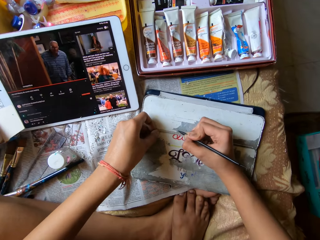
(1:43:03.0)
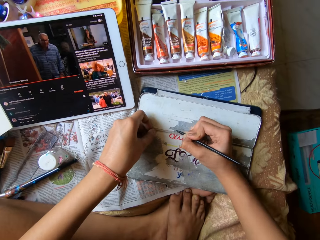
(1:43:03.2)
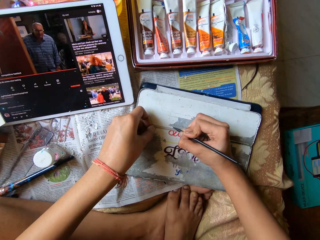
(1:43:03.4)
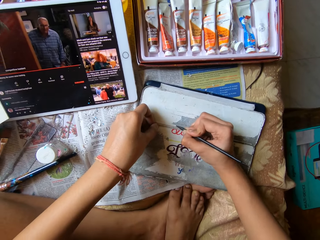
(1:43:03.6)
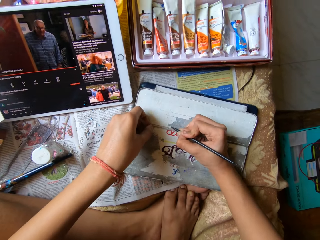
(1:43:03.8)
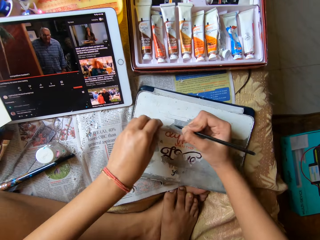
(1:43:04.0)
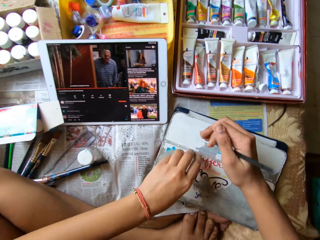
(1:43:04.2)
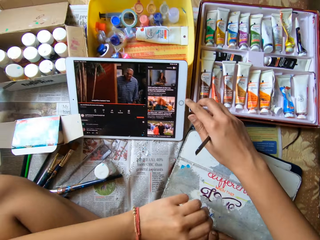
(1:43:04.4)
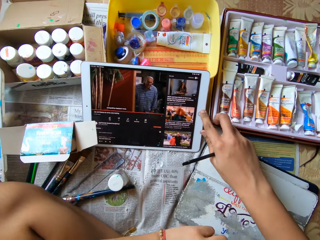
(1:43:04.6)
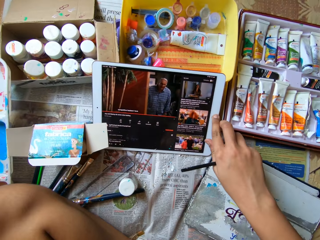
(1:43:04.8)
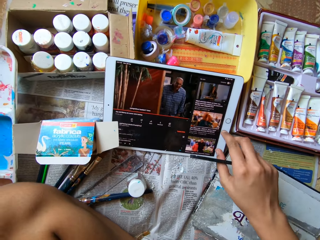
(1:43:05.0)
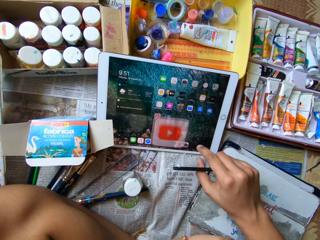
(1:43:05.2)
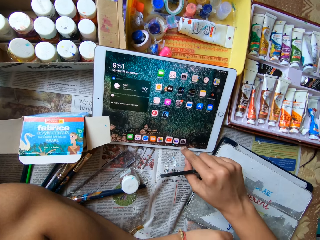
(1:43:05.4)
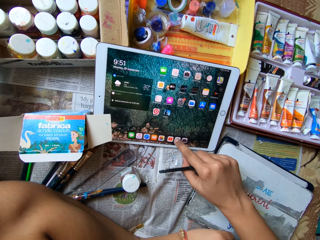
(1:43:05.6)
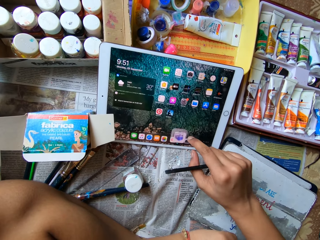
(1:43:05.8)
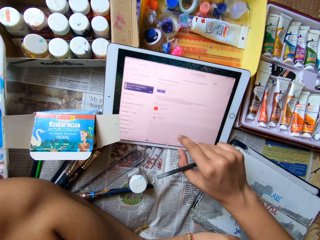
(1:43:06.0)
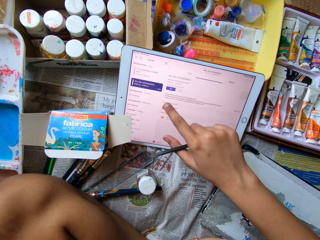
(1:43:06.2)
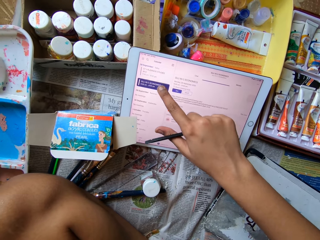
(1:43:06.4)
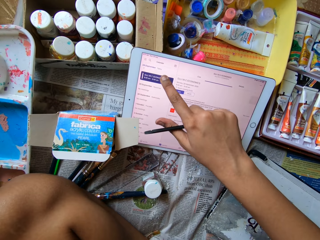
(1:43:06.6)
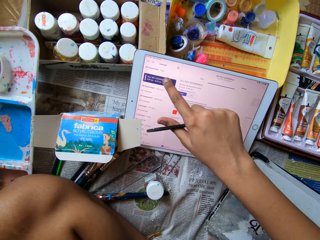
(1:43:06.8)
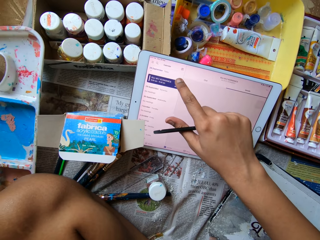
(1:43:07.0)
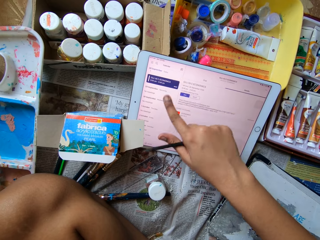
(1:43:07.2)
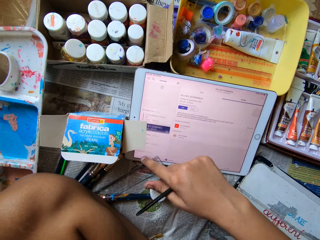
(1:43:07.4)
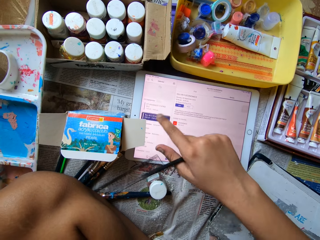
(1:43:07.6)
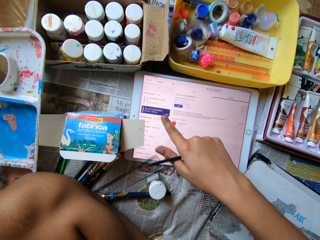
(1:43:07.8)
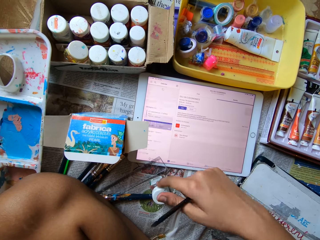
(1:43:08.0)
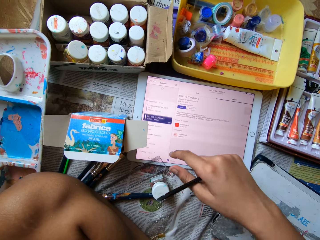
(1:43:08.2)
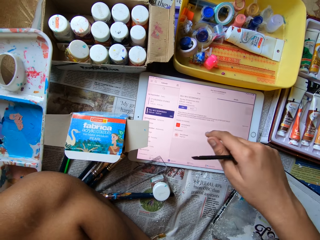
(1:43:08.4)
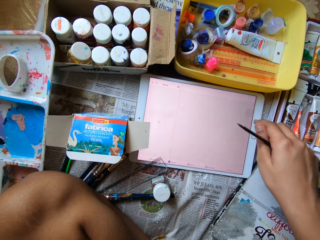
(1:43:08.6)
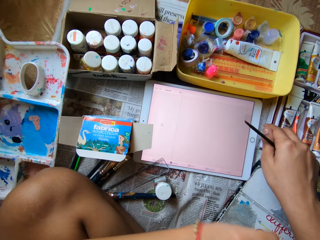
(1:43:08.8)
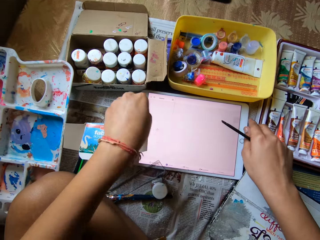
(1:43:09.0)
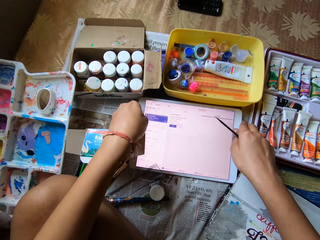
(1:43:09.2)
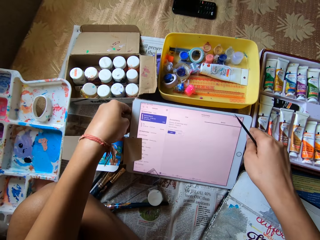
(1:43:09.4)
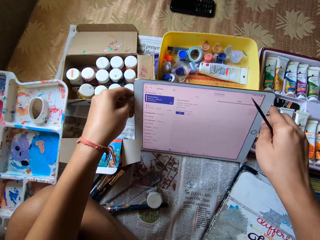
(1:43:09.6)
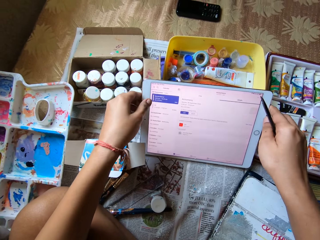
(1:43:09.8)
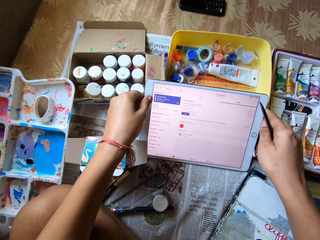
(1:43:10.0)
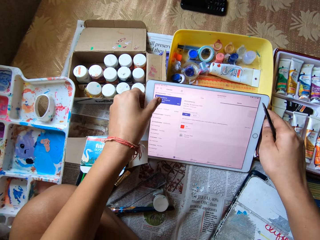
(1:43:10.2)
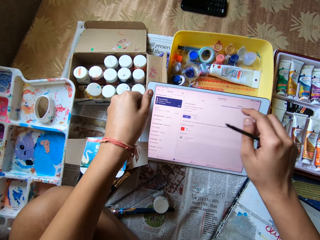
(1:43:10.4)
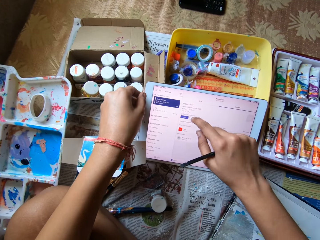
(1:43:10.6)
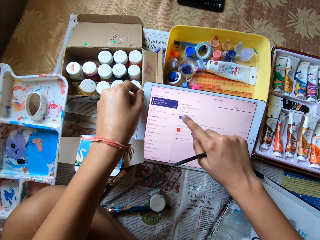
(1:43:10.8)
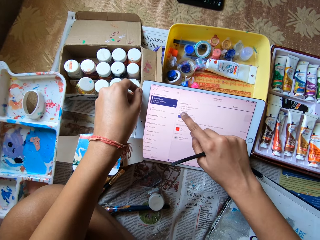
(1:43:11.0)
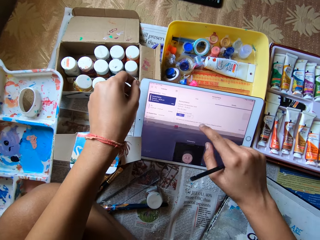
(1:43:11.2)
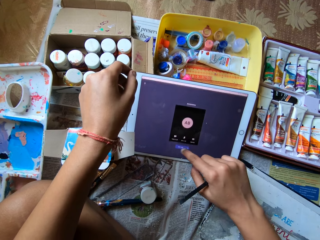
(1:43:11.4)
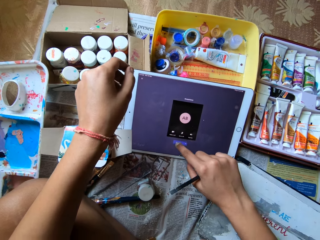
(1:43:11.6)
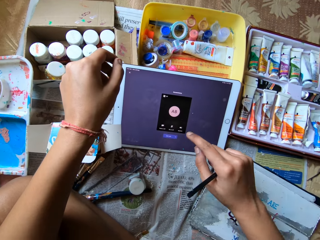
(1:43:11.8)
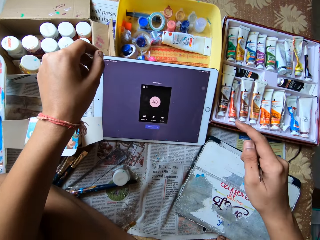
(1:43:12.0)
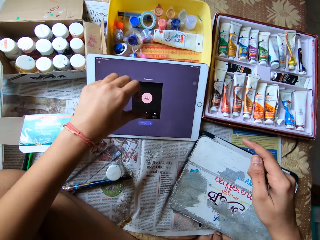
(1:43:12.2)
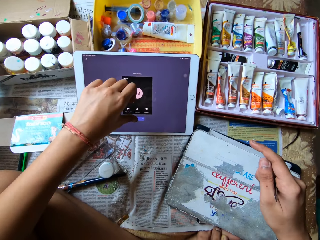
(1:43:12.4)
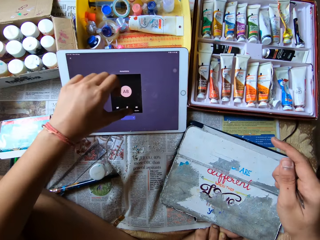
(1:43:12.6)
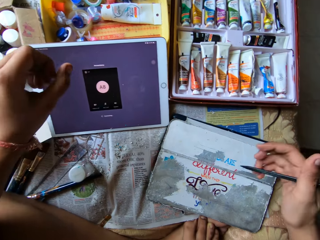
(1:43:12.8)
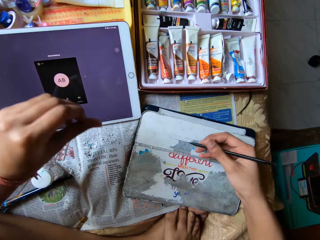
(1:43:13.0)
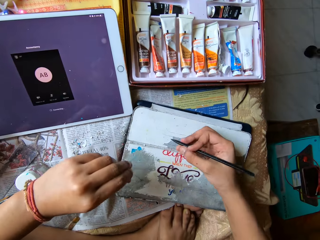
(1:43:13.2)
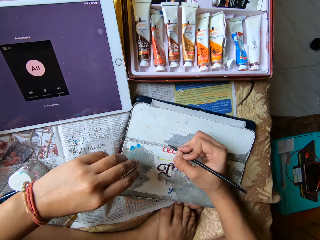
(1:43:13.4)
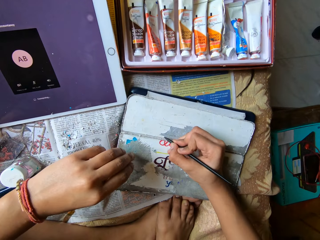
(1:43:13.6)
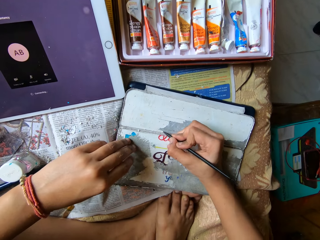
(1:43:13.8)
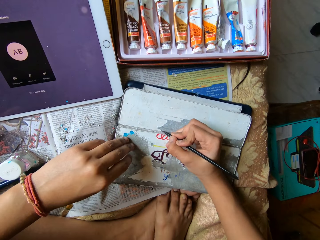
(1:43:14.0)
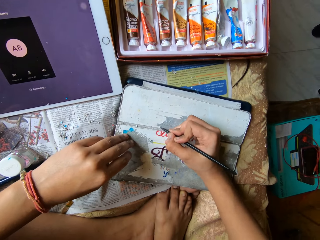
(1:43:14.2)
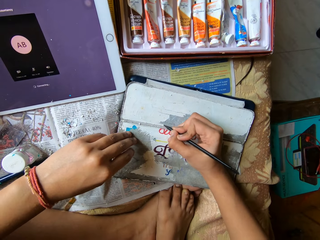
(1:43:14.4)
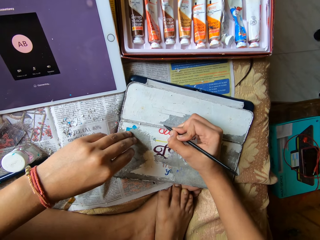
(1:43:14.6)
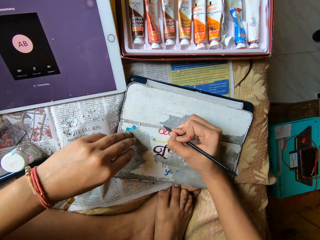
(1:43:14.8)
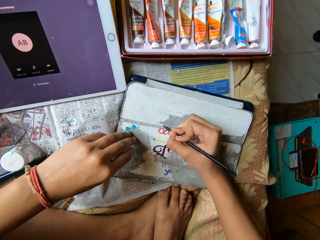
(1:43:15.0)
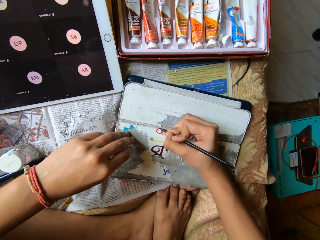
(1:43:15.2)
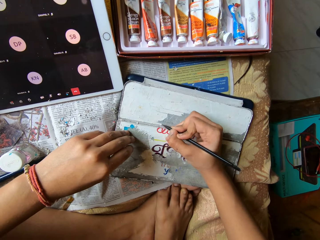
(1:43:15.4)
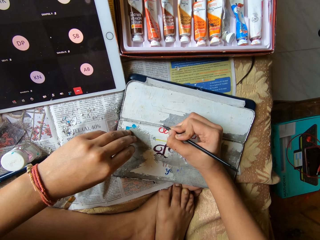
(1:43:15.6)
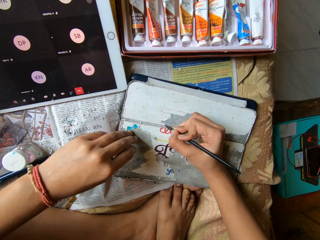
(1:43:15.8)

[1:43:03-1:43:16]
The camera wearer operates the phone with her right hand. She adjusts the phone with both hands. She operates the phone with her left hand. She holds the phone with her left hand. She operates the phone with her right hand. She operates the phone with her left hand. She scrapes the phone case with the color pen in her right hand. She holds the phone case with her left hand. She removes paint.

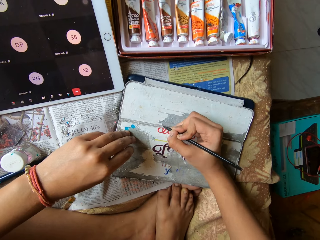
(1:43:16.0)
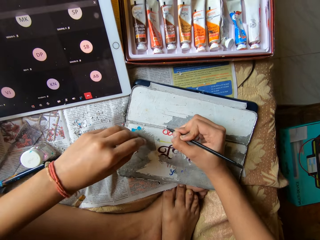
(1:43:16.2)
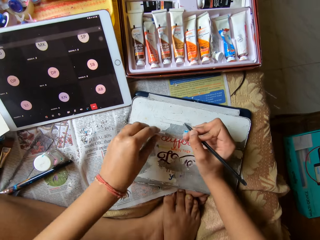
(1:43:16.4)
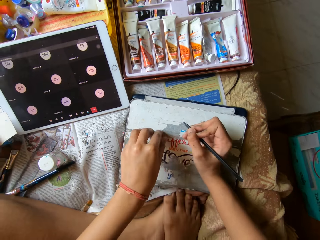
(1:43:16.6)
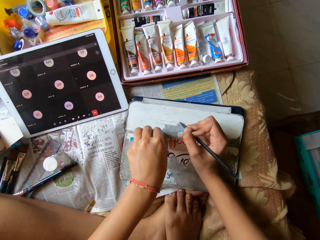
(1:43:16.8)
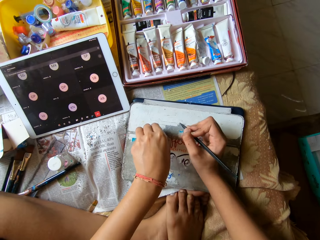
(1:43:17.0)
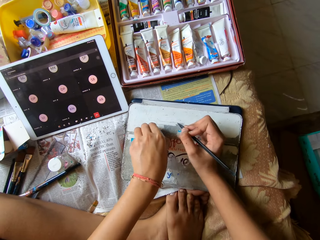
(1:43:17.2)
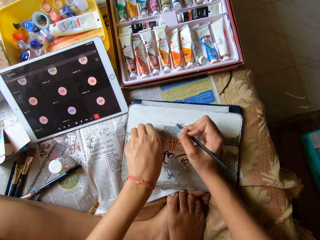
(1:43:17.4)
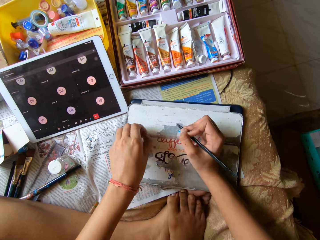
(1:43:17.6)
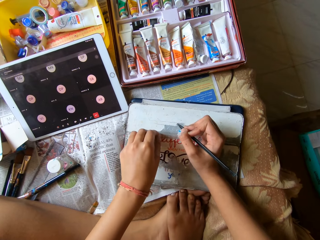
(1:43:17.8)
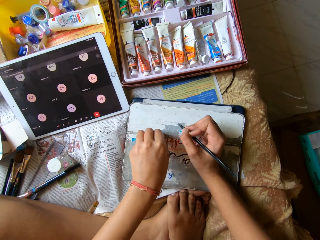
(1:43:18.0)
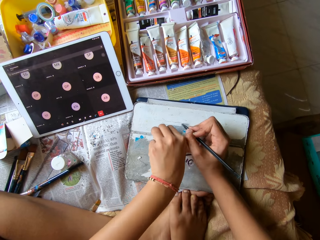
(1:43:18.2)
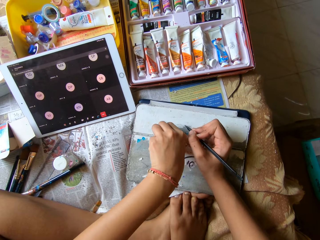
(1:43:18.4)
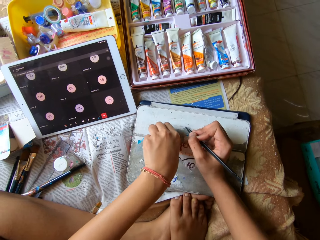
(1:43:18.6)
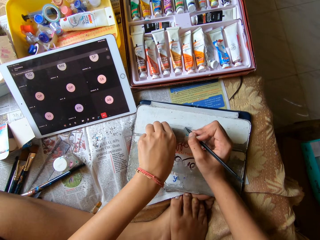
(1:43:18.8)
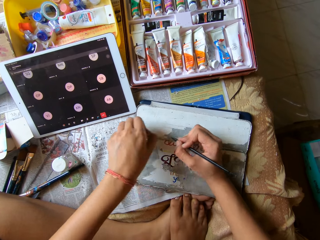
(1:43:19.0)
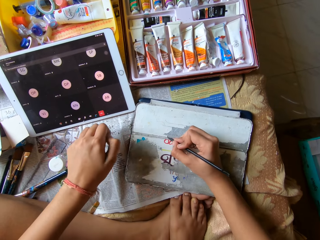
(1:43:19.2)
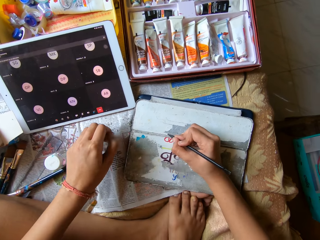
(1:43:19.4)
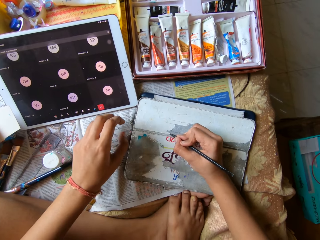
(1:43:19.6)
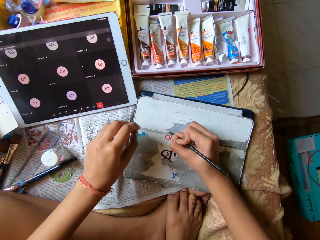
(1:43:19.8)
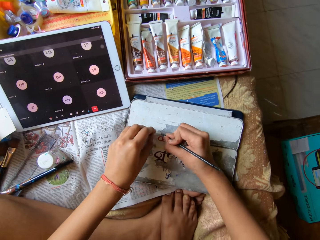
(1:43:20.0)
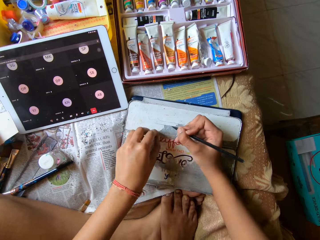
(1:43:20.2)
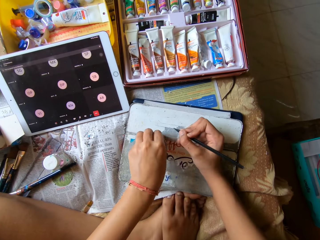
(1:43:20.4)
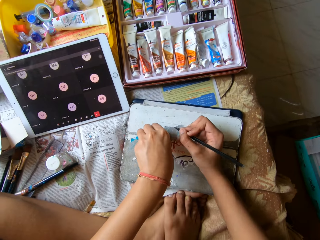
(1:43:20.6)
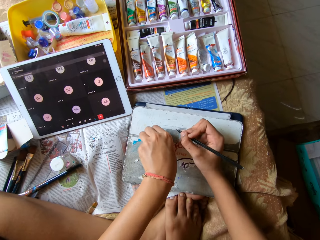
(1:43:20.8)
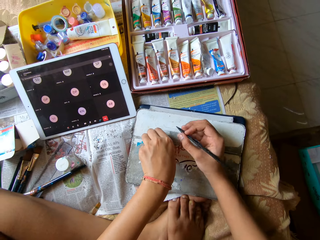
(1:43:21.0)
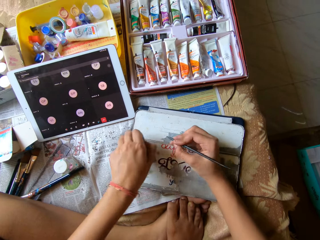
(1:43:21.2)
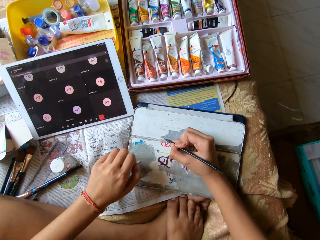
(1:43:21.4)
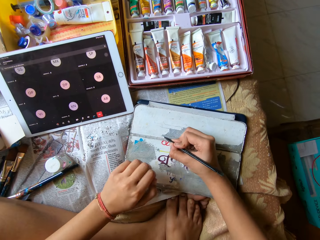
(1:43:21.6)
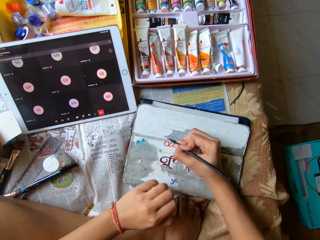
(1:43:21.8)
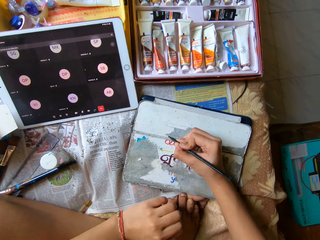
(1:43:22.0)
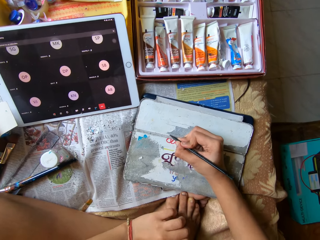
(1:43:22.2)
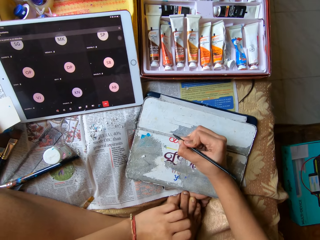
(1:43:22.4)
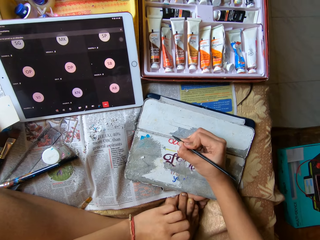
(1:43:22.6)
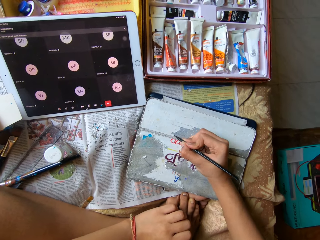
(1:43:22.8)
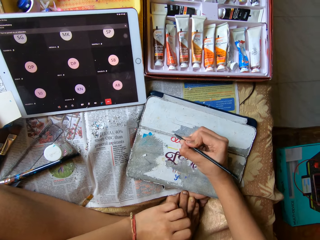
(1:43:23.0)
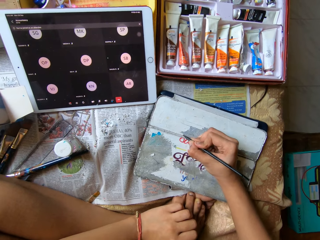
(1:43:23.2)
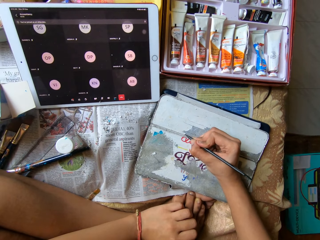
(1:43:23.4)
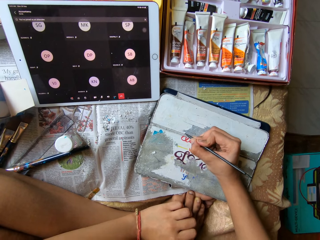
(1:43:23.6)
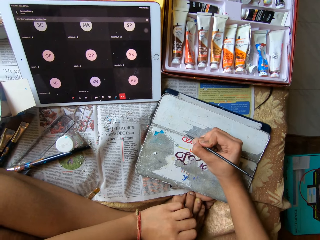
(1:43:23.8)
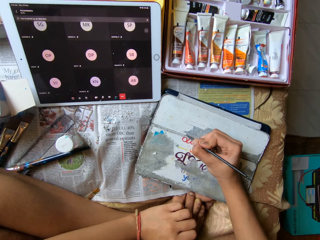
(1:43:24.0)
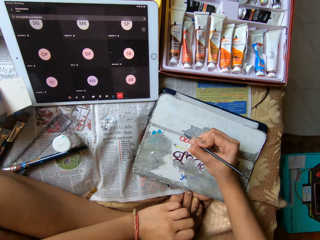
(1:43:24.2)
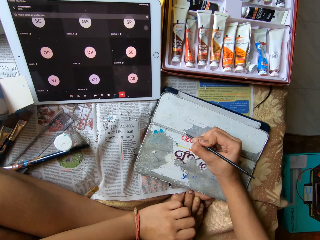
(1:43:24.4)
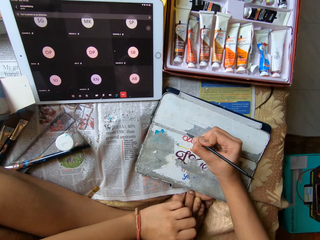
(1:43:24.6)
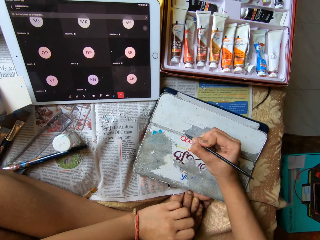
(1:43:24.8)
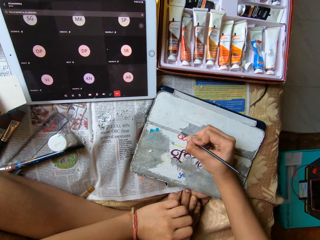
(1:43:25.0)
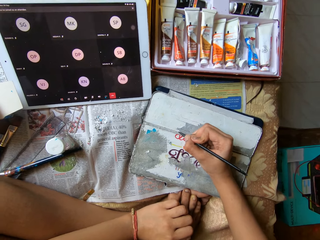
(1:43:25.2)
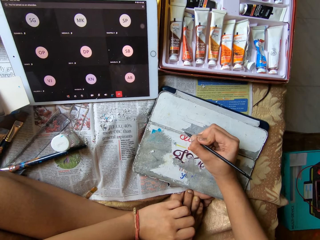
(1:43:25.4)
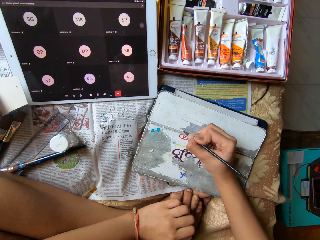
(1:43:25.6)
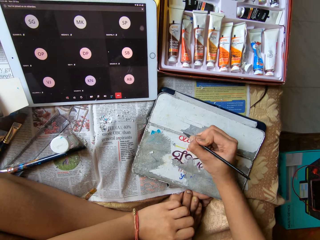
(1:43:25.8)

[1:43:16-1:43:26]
The camera wearer peels the phone case with her left hand. She wipes waste with her hand. She scrapes the phone case with the color pen in her right hand. She peels the phone case with her left hand. She scrapes the phone case with the color pen in her right hand. She removes paint.
